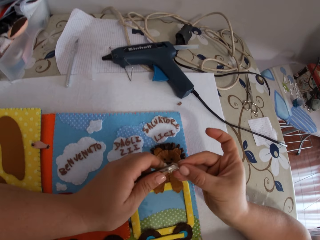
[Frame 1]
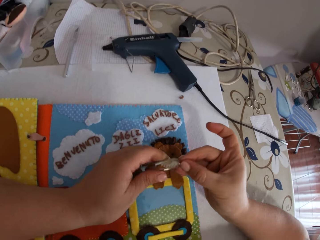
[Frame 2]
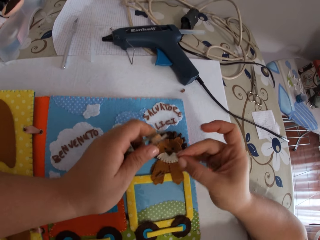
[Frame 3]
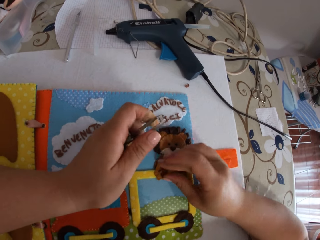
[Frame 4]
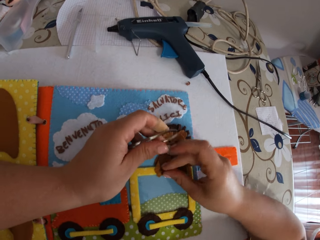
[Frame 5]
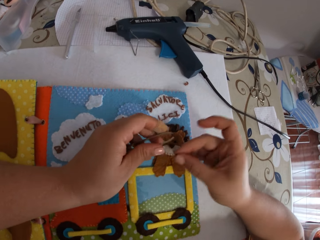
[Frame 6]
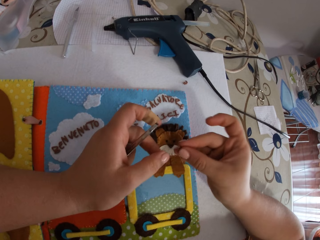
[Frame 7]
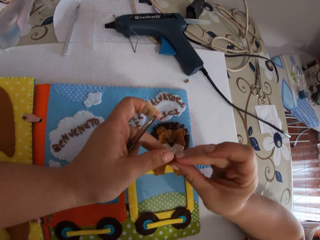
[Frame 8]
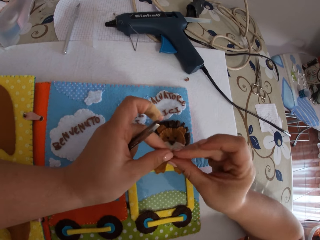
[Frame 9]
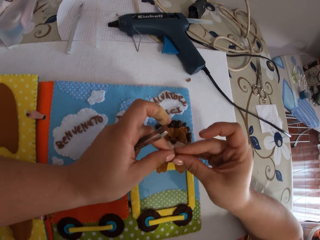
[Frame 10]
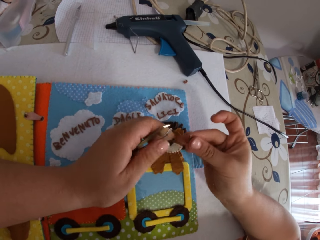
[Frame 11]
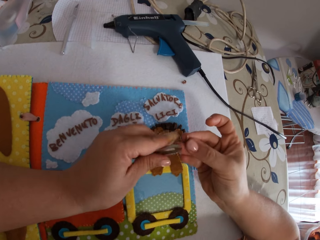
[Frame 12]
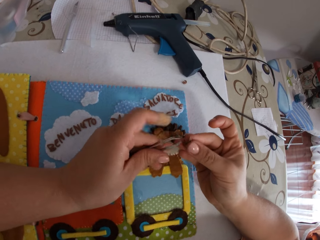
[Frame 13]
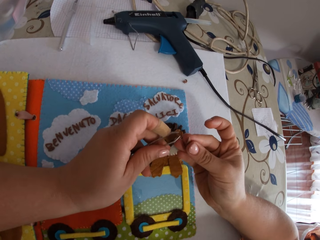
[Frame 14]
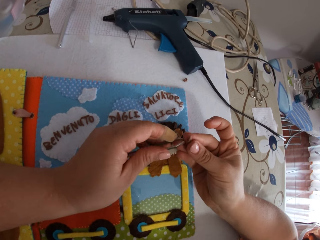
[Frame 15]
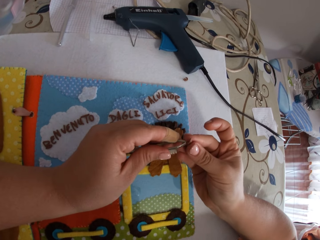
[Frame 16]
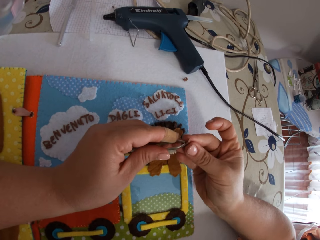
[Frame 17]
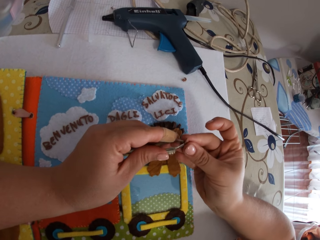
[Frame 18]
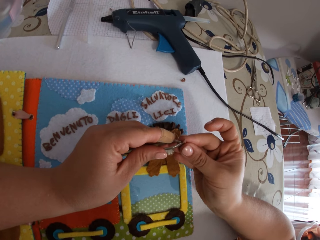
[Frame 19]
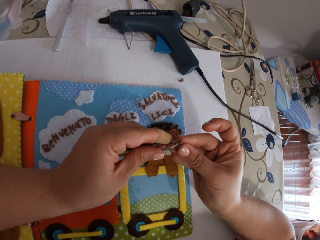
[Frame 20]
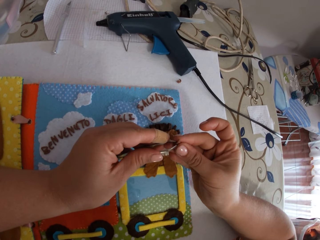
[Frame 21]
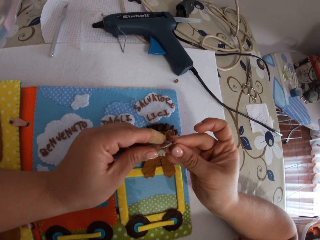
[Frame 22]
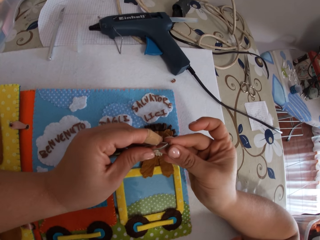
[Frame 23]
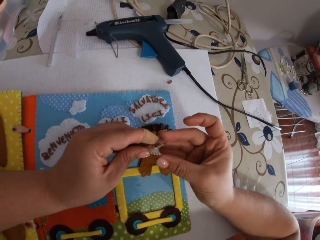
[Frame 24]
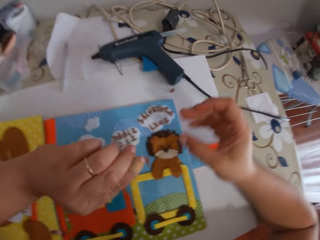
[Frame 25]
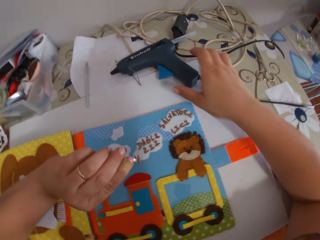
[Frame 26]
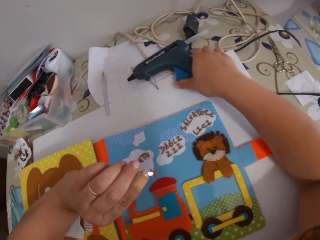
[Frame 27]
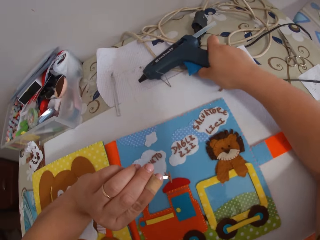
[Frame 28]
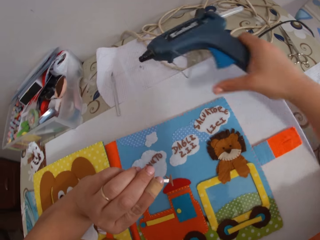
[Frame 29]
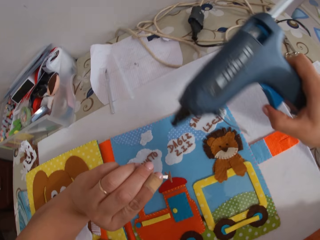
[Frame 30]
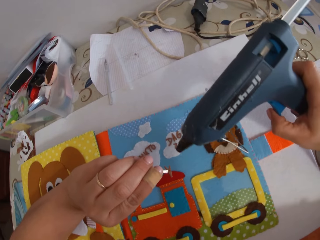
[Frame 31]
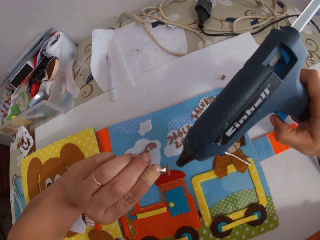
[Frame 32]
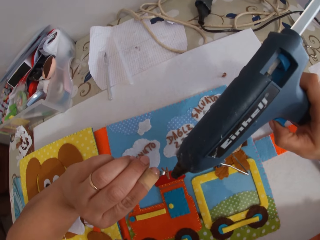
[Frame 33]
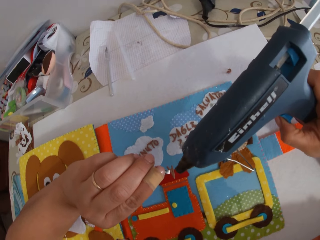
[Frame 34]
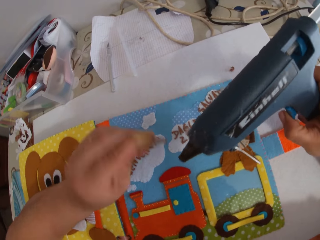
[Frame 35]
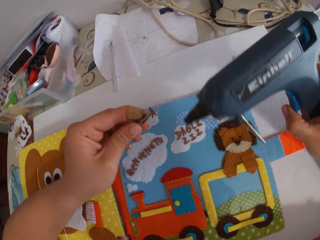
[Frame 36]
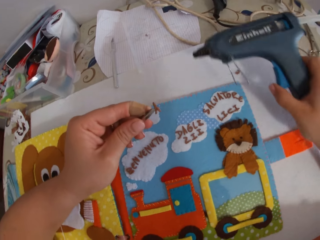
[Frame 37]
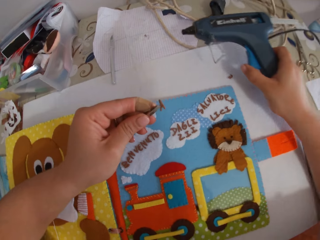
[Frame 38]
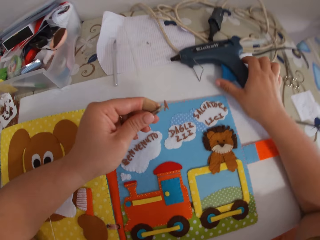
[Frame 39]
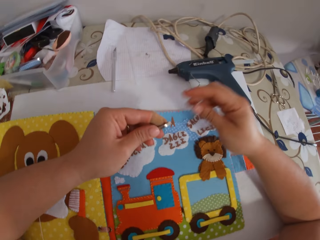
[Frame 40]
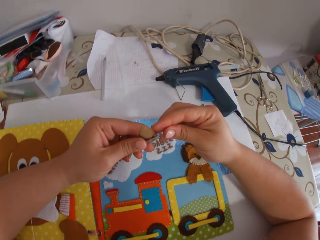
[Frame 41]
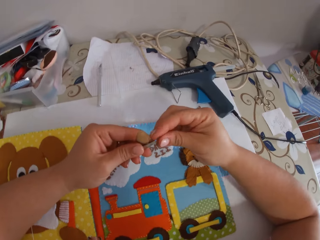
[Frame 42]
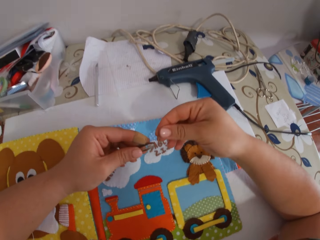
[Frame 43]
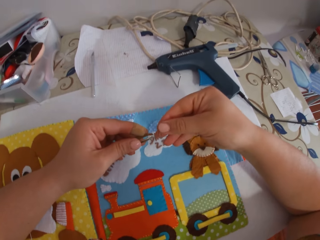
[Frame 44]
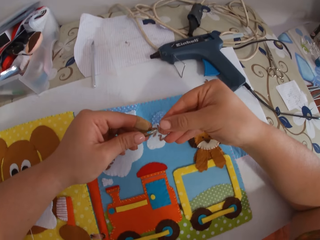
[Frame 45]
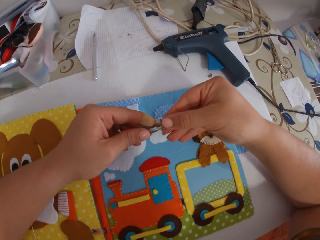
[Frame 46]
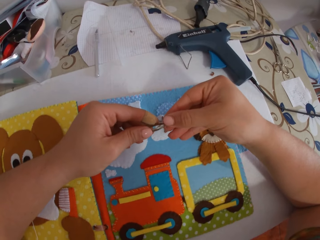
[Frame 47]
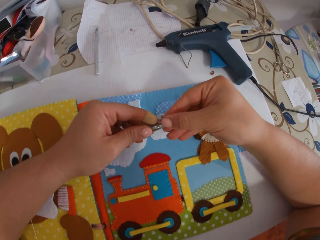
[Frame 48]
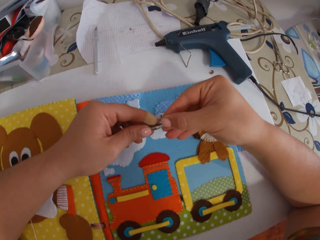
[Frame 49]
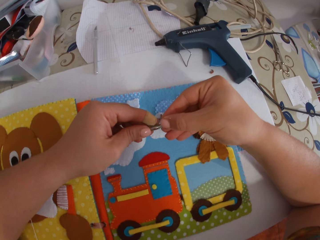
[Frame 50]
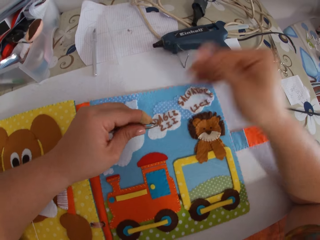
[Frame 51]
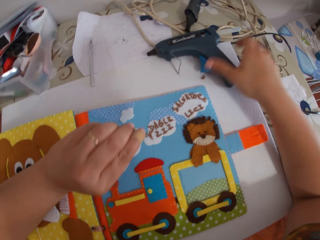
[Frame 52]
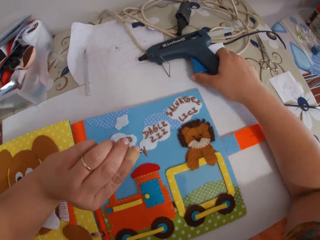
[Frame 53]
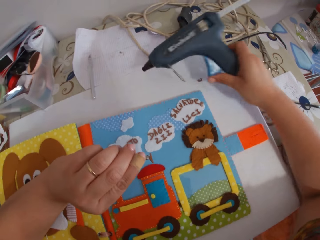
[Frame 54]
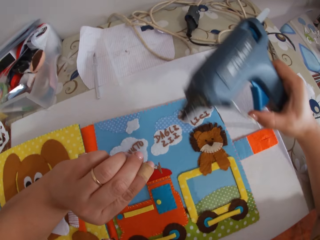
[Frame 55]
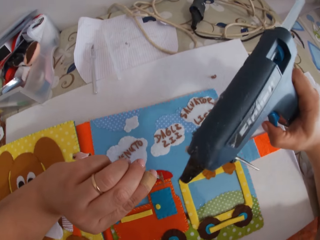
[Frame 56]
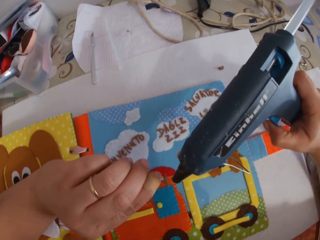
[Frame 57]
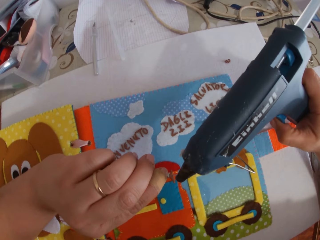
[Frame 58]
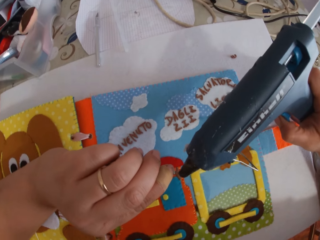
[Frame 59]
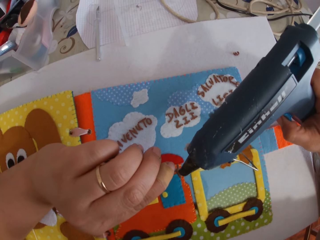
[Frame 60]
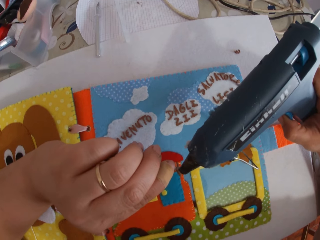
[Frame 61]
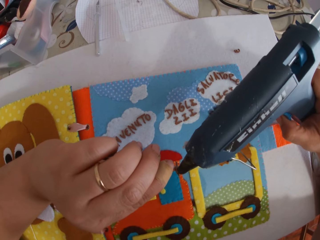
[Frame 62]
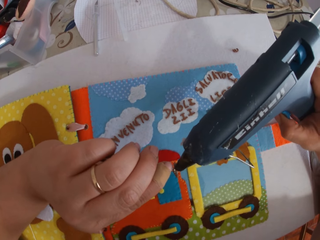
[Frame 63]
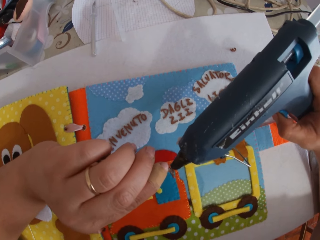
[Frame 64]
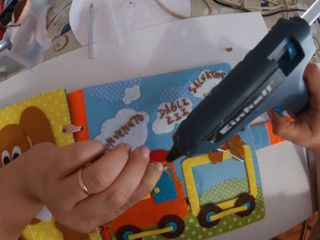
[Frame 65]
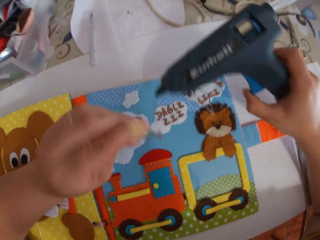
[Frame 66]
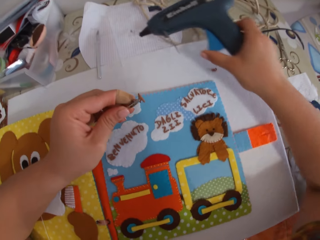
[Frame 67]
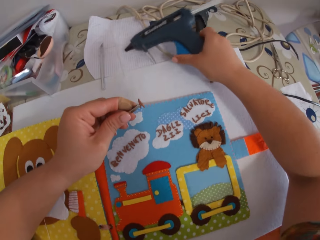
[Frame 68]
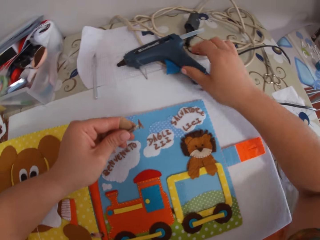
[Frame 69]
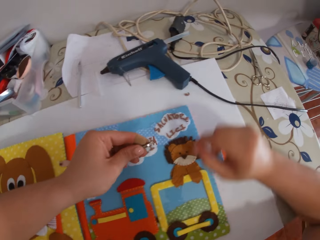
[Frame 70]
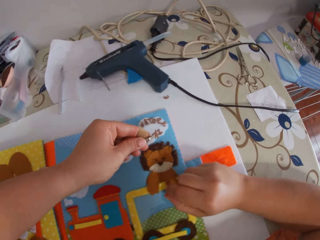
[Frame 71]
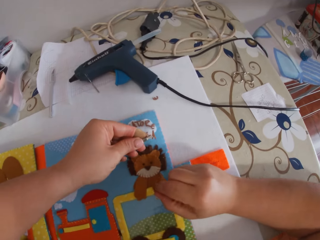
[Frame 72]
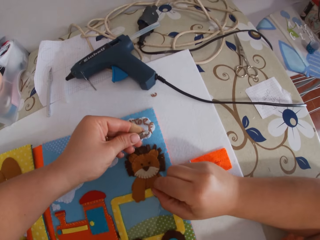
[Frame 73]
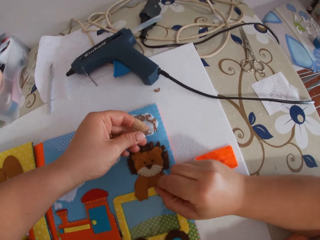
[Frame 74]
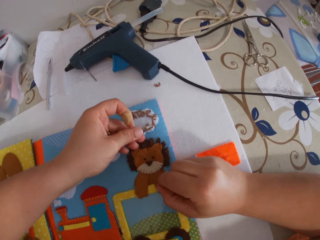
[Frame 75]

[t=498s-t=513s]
The camera wearer puts something on something. She picks the paper alphabet from the book. She passes the paper alphabet between her hands. She holds the paper alphabet with the pincer. She picks up the glue gun from the table. She applies glue on something. She drops the glue gun on the table. She adjusts something on something. She removes the paper alphabet from the pincer. She holds the paper alphabet with the pincer. She picks up the glue gun from the table. She puts glue on the paper alphabet with the glue gun. She drops the glue gun on the table.

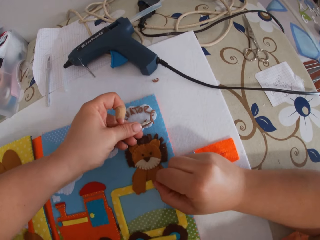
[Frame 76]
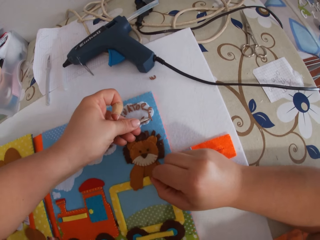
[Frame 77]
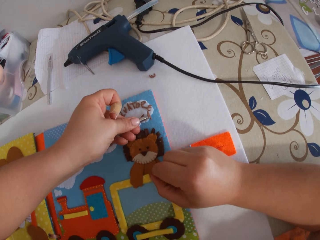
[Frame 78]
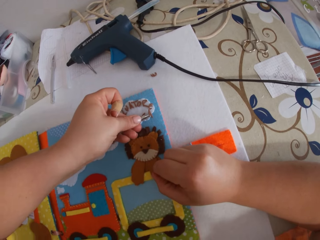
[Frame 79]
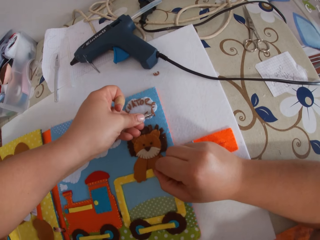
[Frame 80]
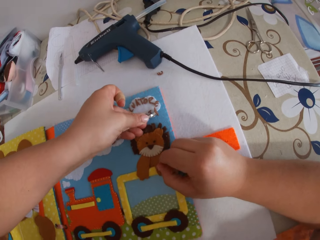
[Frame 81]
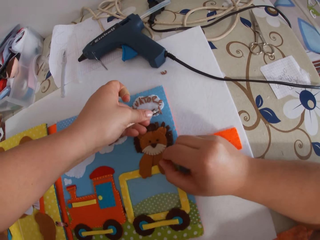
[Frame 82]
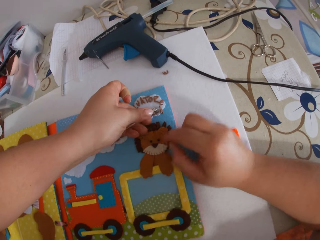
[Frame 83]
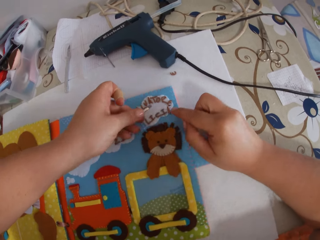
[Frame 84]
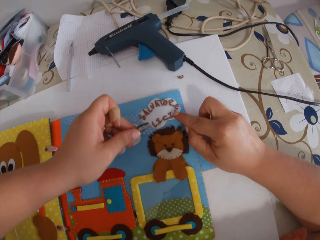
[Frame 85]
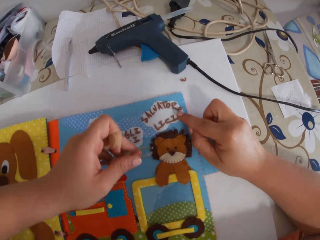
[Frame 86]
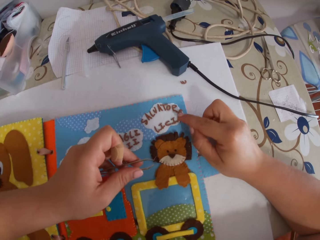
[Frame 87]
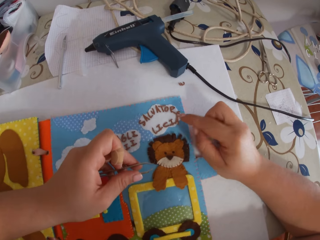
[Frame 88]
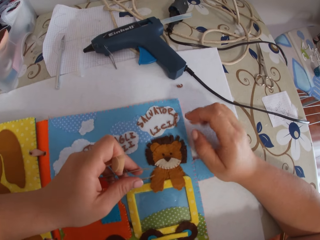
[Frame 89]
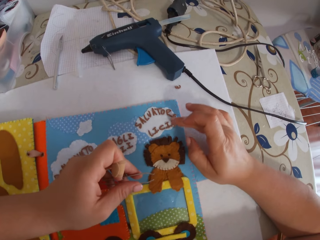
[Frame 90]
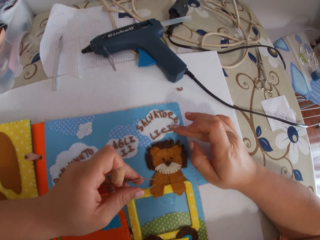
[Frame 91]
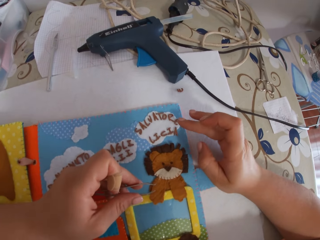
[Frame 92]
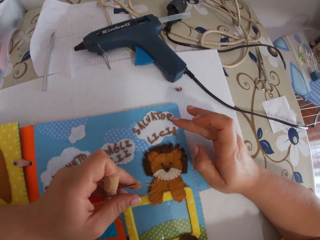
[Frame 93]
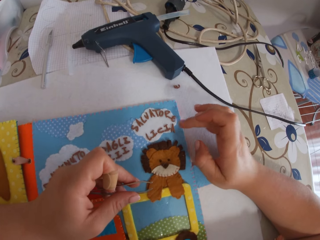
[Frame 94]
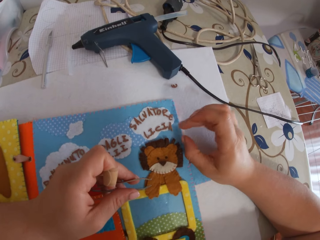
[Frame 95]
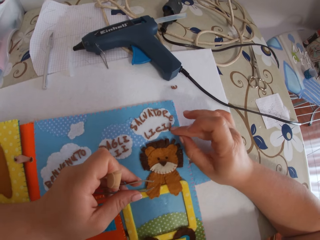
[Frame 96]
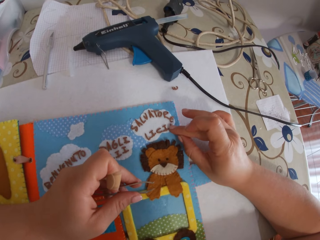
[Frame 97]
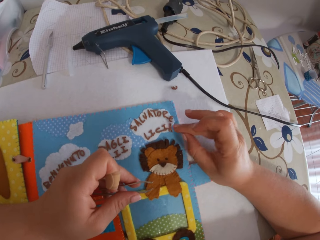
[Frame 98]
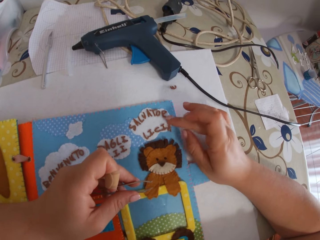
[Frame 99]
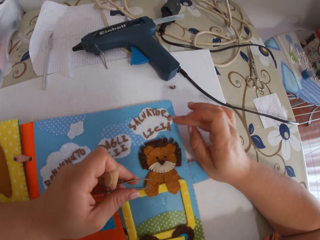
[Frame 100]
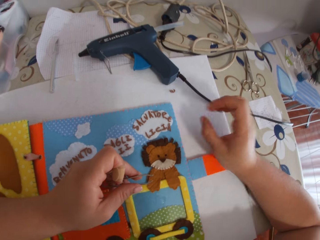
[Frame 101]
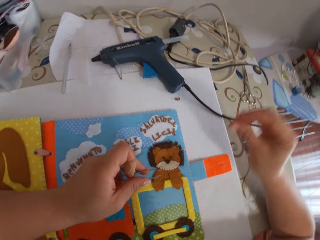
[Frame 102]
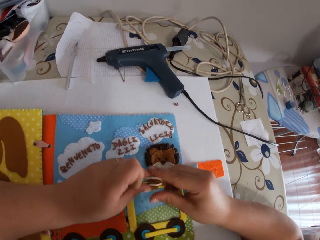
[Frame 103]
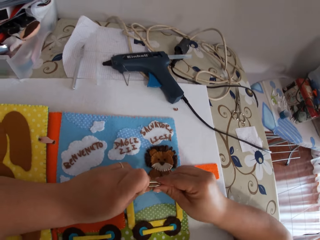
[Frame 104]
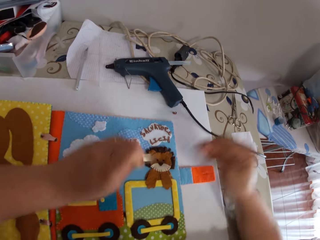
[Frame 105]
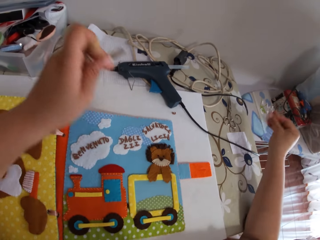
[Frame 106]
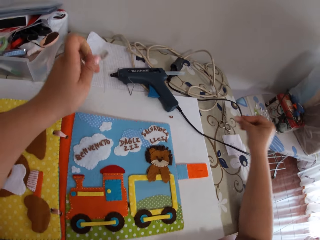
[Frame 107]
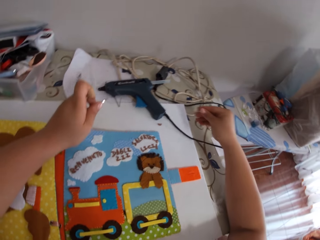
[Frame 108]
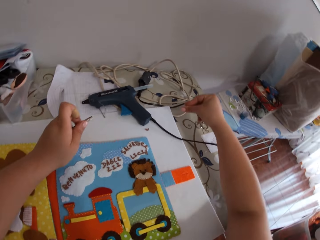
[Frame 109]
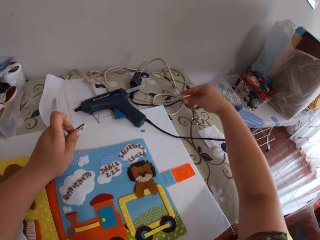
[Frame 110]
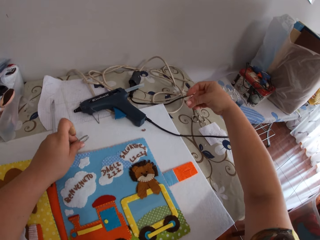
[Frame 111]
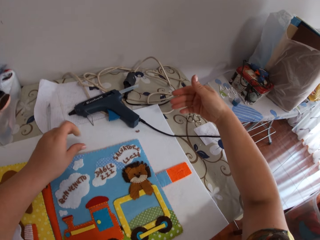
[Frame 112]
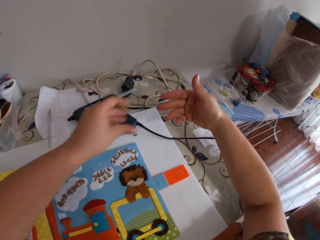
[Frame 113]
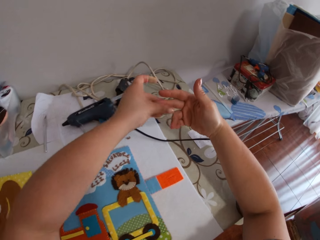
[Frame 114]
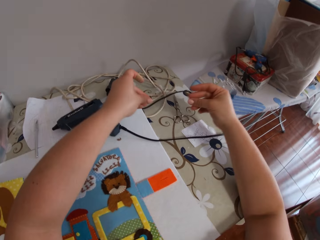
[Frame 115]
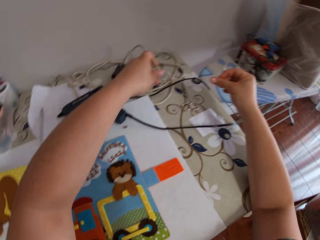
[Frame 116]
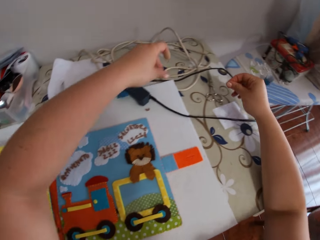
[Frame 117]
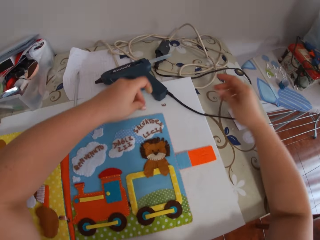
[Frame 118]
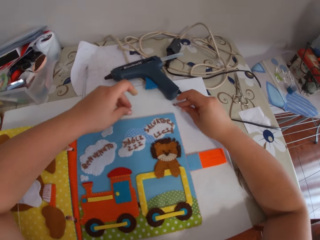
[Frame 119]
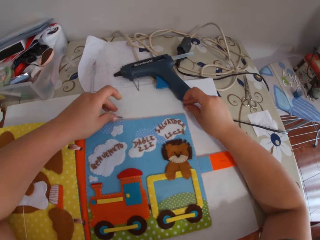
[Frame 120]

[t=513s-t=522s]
The camera wearer puts the paper alphabet on the book with the pincer. She adjusts the paper alphabet on the book with her finger. She cleans the pincer with her finger. She rubs her fingers together. She drops the pincer on the cardboard. She removes glue from her fingers.
